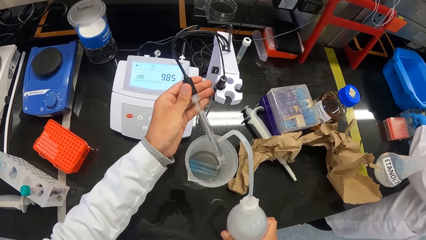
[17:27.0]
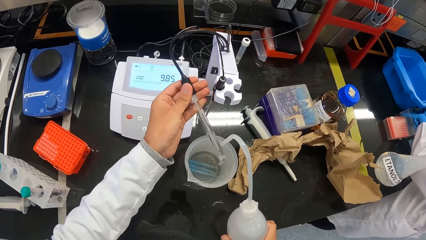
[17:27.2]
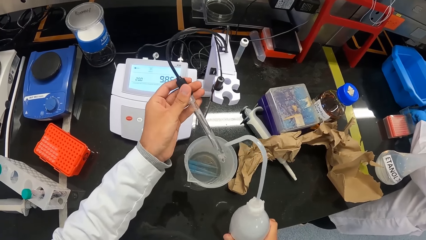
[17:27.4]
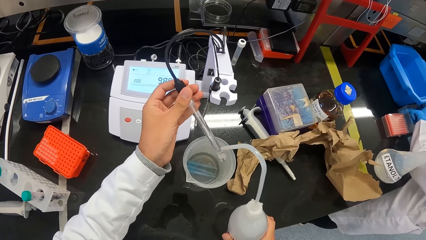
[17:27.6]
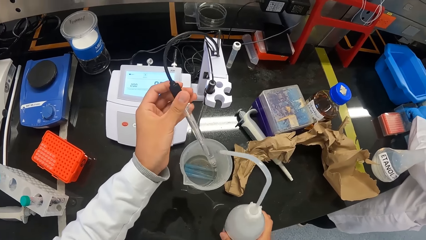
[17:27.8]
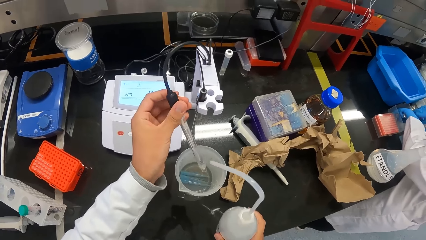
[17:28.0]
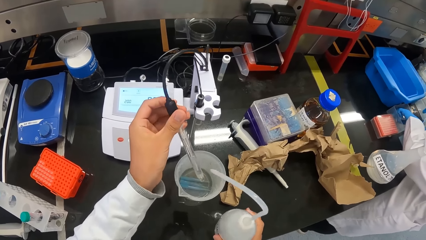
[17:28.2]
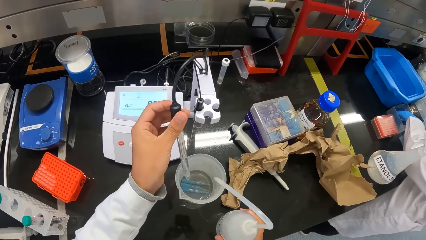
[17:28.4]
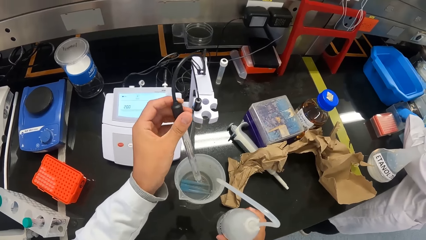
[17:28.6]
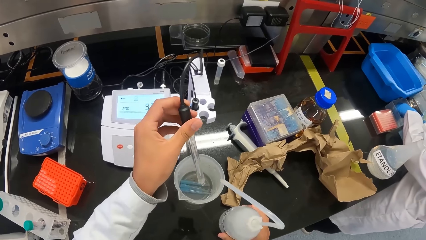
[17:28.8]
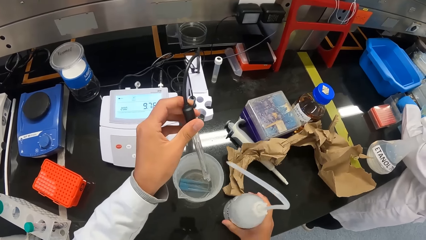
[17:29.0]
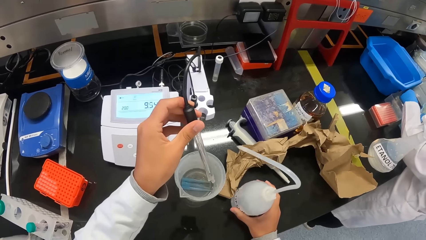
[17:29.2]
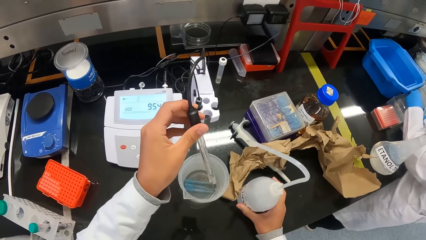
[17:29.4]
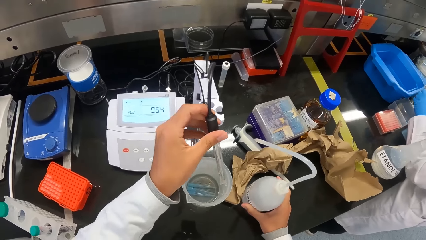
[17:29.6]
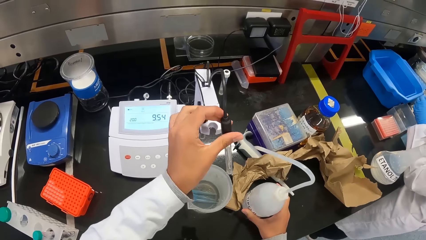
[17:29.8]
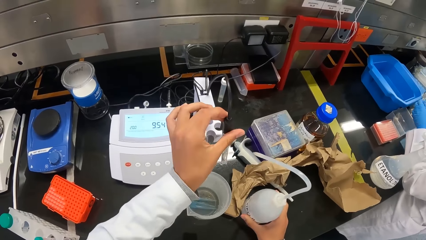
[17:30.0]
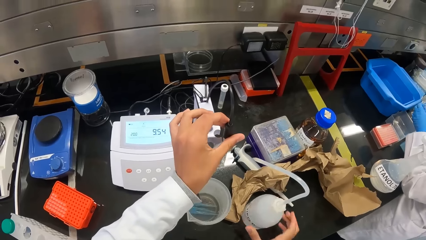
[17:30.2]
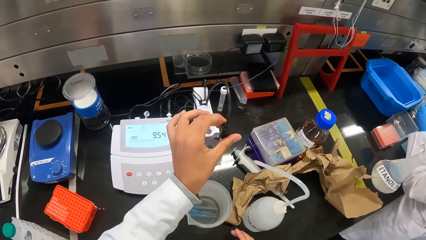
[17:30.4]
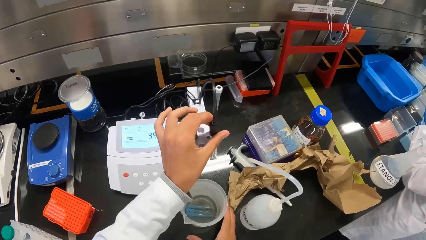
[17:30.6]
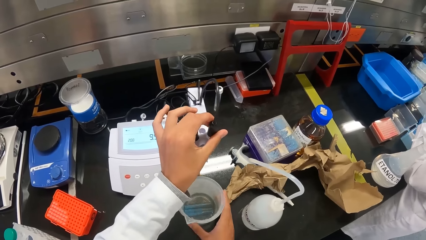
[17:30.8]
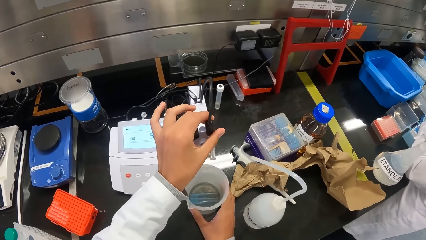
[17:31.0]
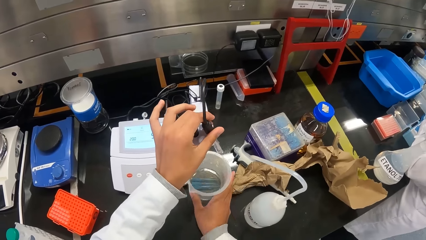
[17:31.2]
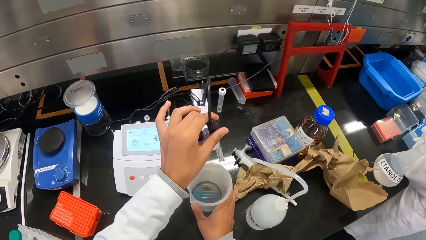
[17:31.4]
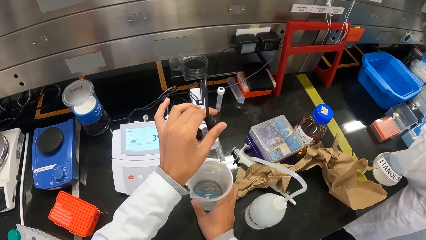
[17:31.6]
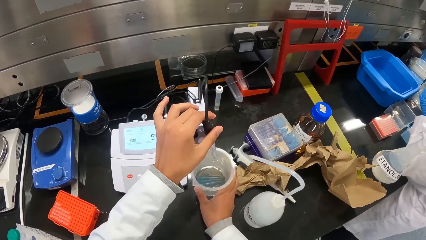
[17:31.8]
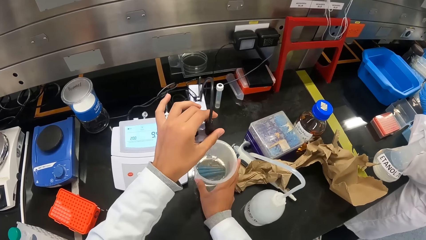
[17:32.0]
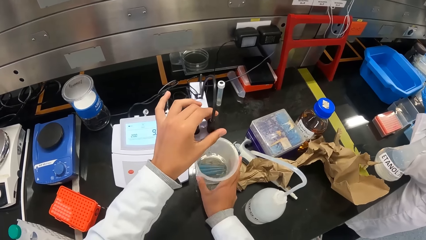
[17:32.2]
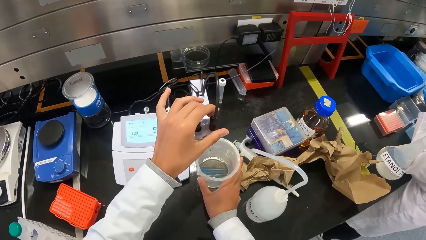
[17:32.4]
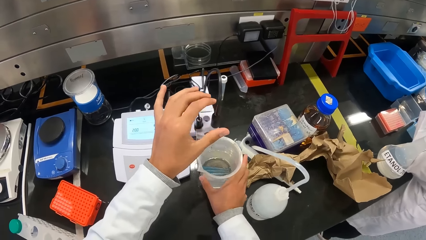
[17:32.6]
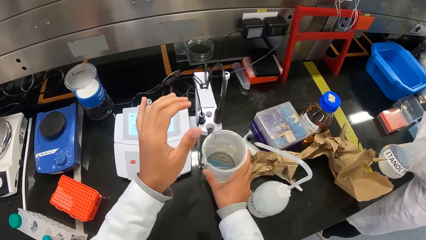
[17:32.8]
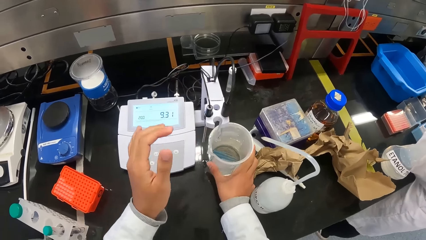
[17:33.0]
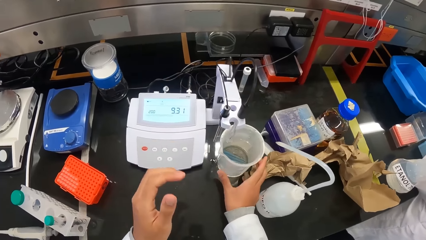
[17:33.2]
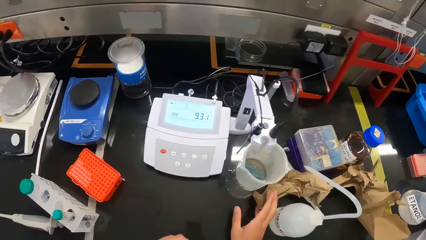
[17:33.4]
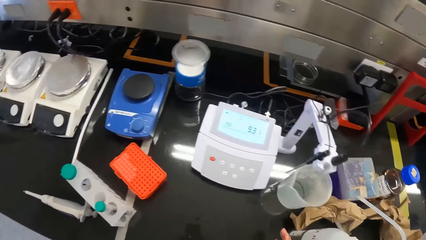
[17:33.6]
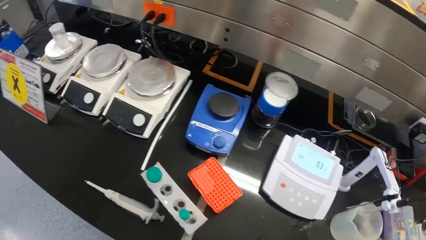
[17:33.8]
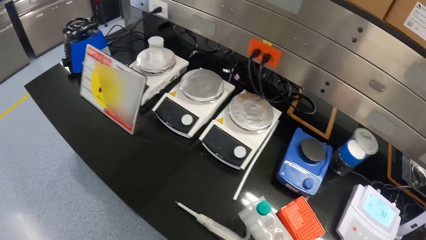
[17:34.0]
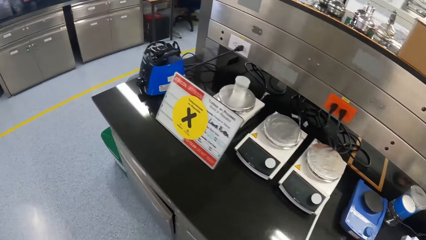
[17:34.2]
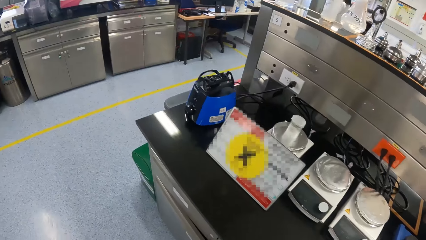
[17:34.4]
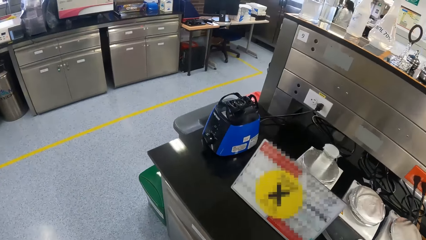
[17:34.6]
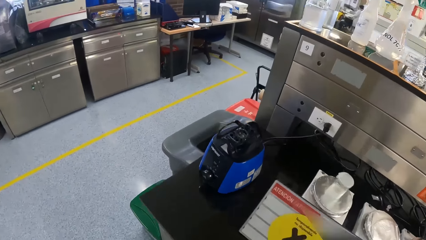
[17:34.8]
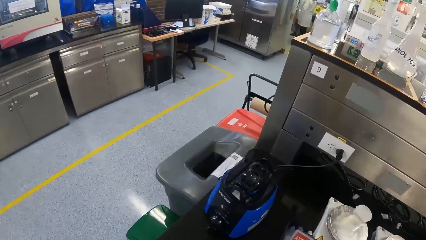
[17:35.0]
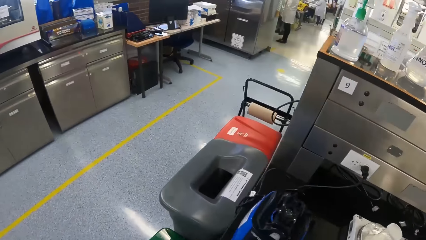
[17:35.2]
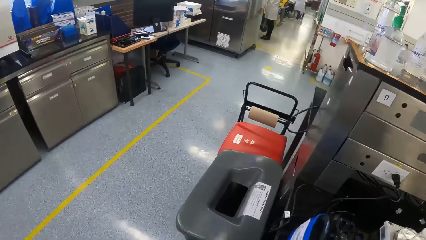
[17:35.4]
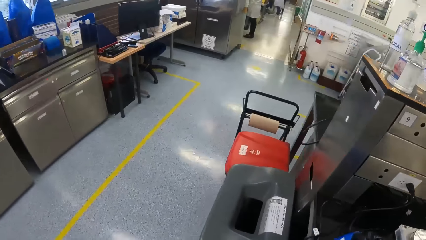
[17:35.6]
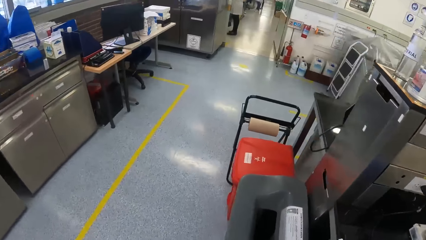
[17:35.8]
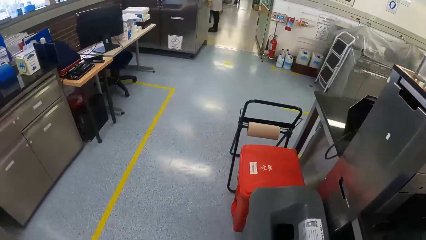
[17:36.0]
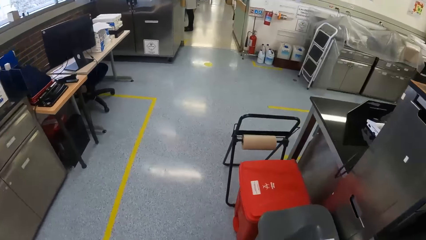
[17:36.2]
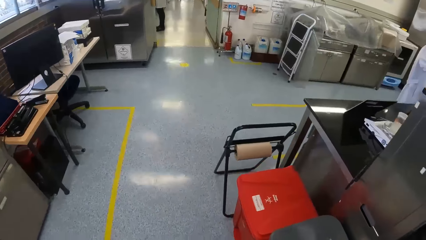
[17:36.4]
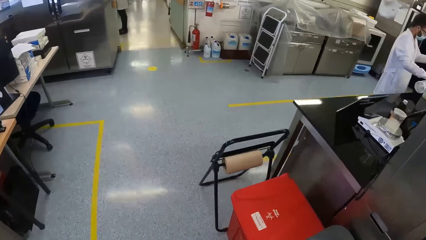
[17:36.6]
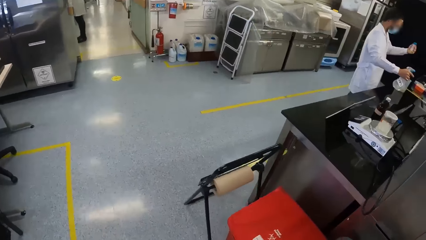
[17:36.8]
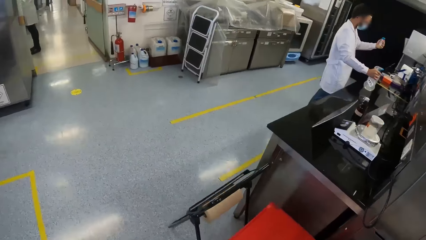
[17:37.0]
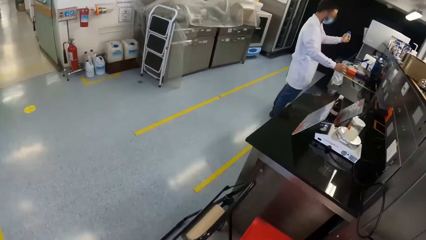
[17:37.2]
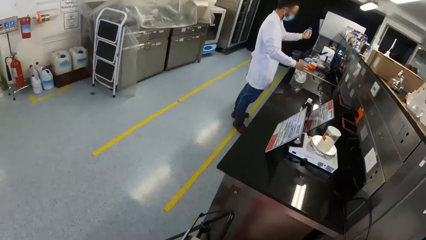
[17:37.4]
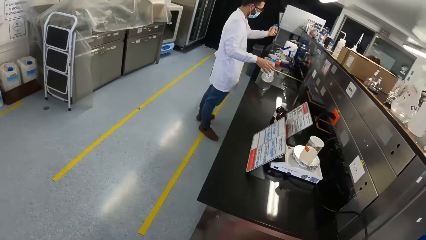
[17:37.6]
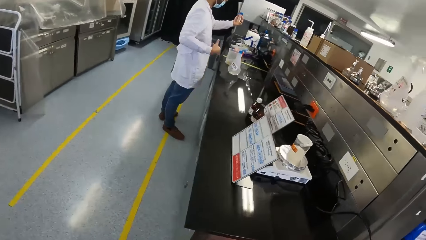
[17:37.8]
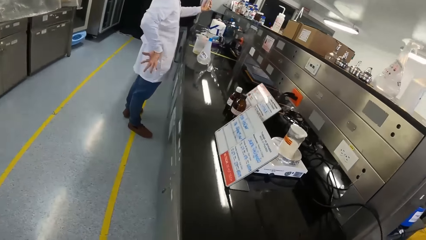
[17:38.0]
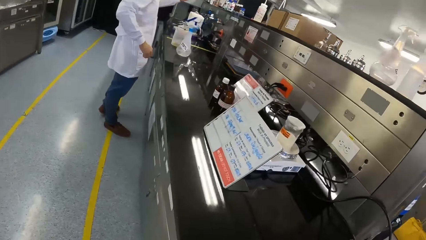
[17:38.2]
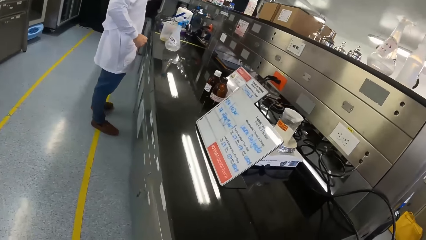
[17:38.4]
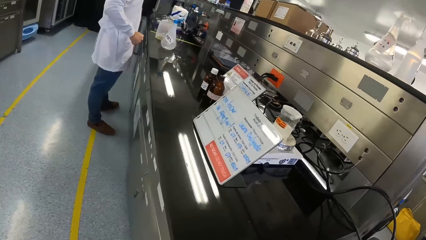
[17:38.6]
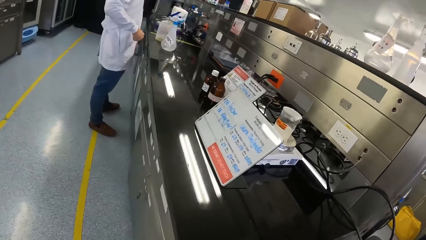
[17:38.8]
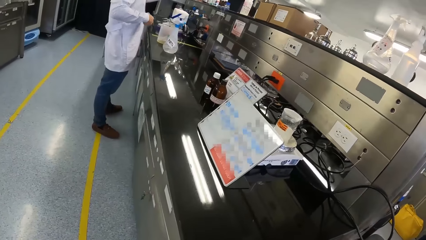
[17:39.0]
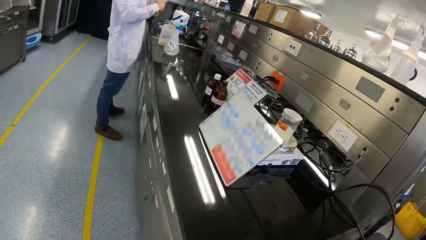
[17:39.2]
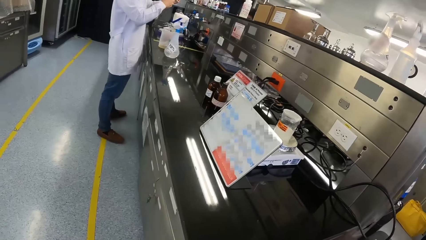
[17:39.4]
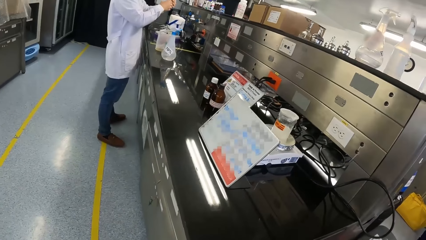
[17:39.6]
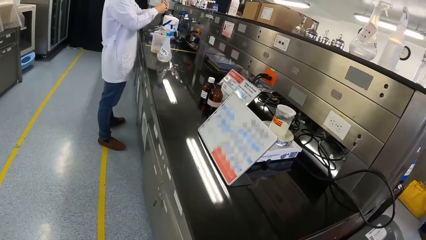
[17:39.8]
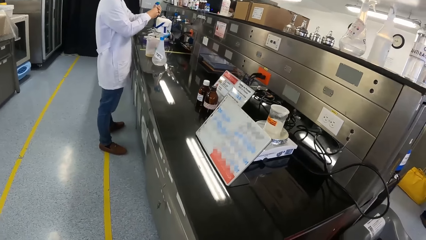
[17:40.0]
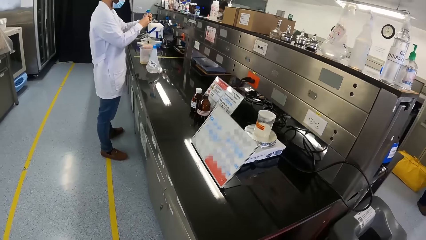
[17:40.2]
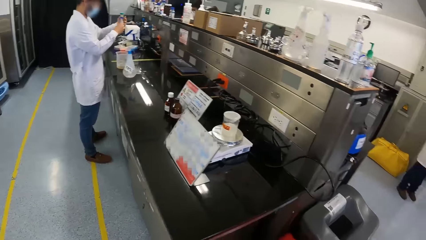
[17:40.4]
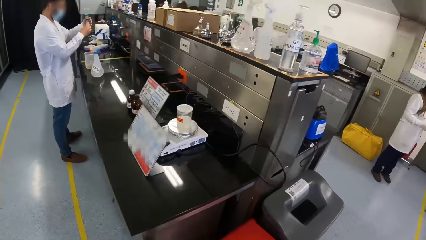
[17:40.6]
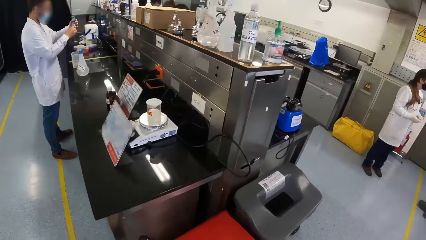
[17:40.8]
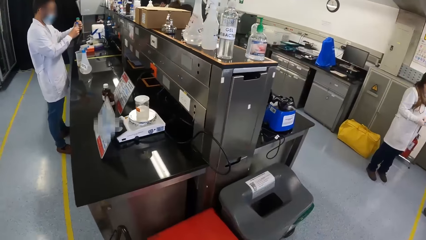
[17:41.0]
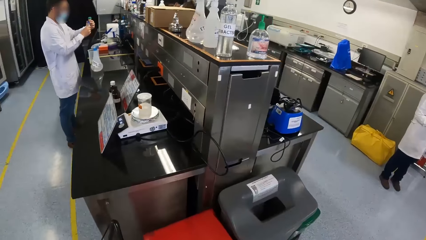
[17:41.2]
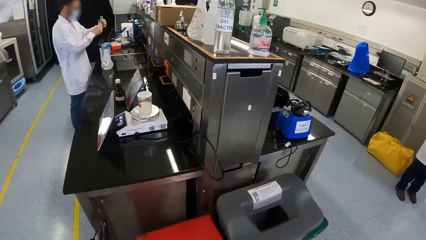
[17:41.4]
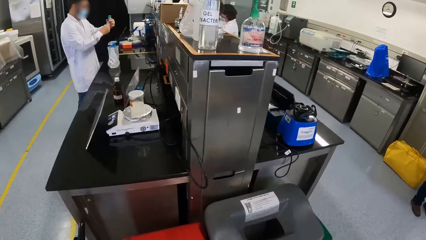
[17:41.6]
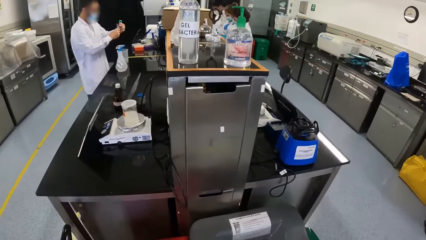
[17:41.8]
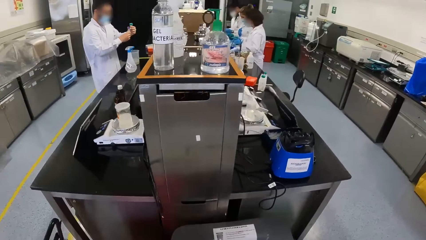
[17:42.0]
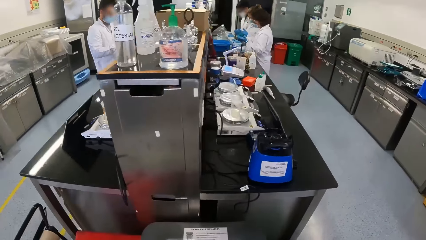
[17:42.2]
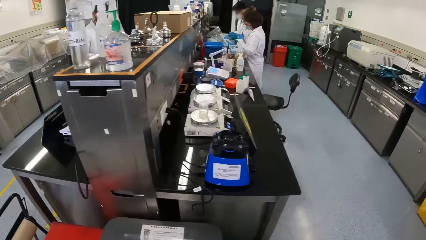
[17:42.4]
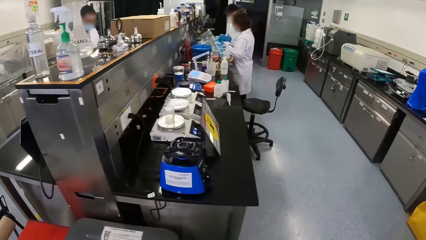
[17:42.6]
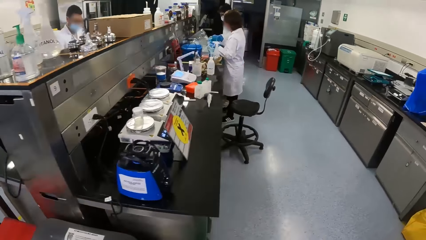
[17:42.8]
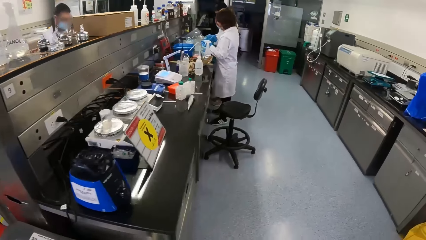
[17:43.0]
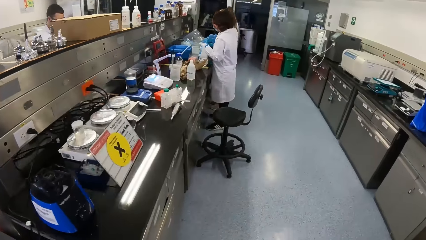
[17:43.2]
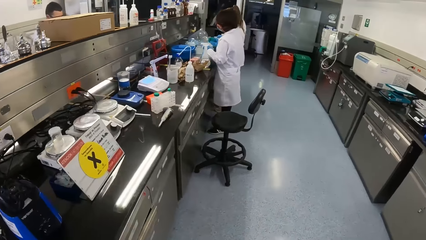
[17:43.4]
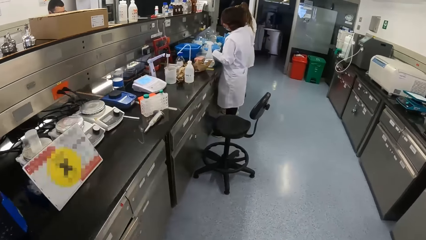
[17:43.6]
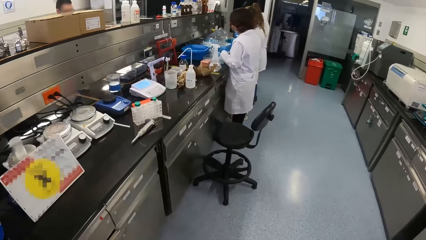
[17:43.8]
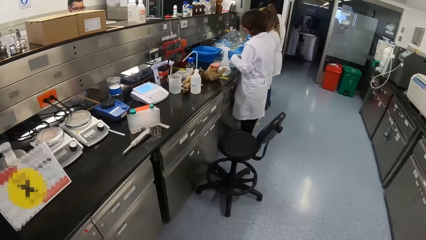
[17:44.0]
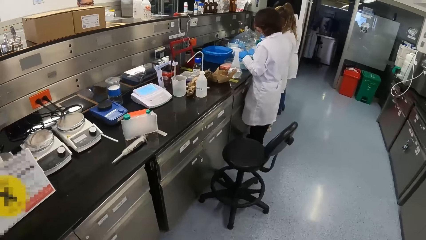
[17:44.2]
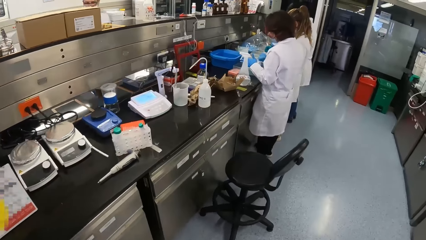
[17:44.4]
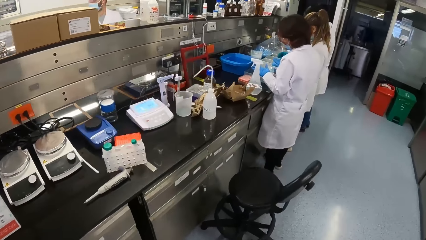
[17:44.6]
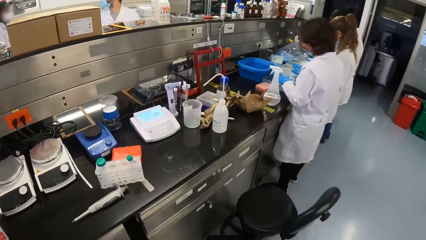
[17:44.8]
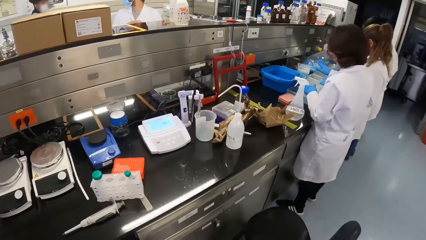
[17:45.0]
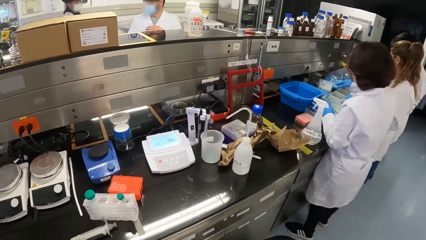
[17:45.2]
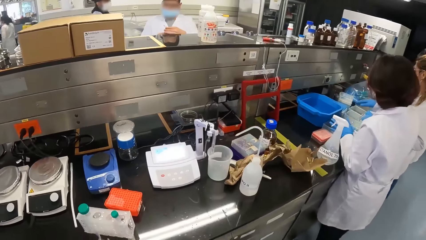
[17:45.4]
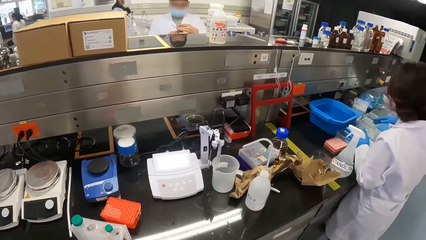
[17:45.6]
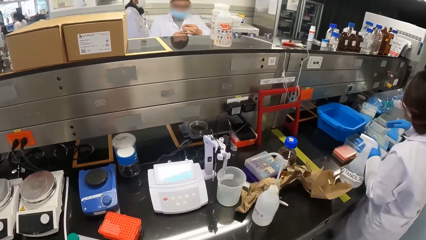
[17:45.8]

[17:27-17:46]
The camera wearer places the wash bottle in his left hand on the workstation. He places the electrode into the electrode holder of the pH meter on the workstation. He moves the beaker underneath the electrode holder of the pH meter on the workstation with his right hand. He walks around. A man holds a test tube in his left hand. The man places a spray bottle on a side of the workstation. The man holds the test tube in both hands.
